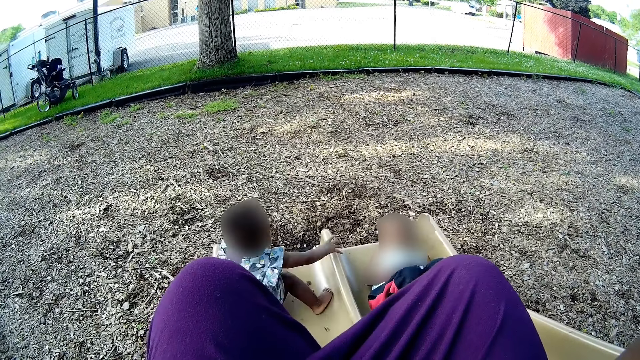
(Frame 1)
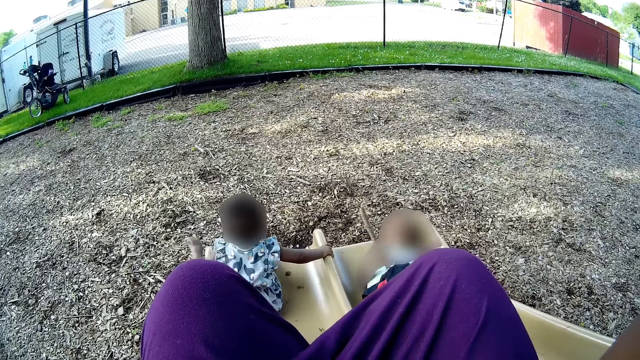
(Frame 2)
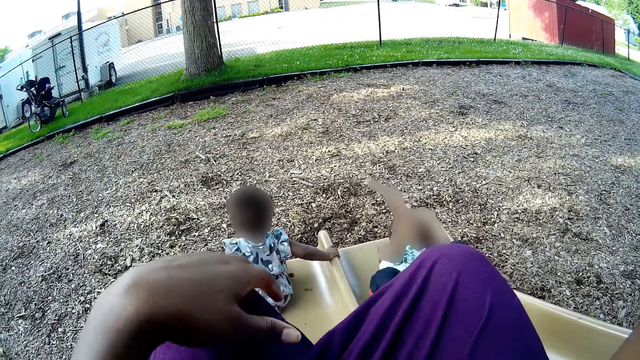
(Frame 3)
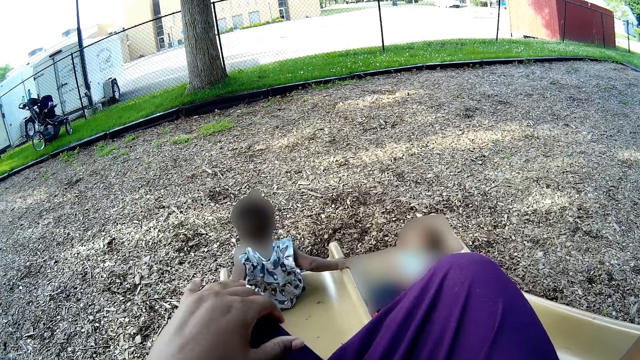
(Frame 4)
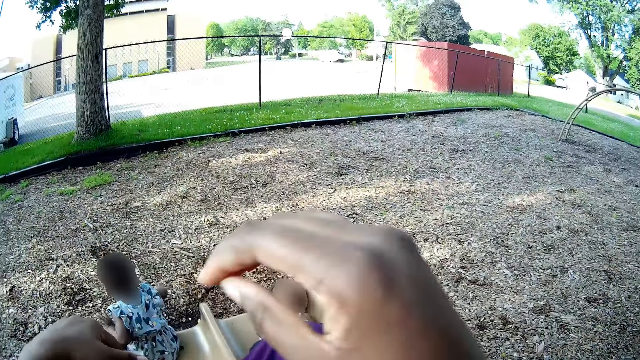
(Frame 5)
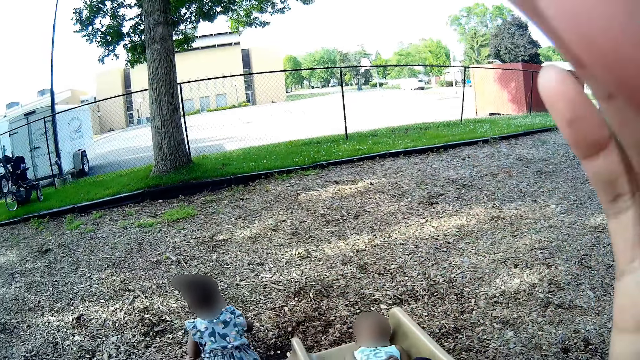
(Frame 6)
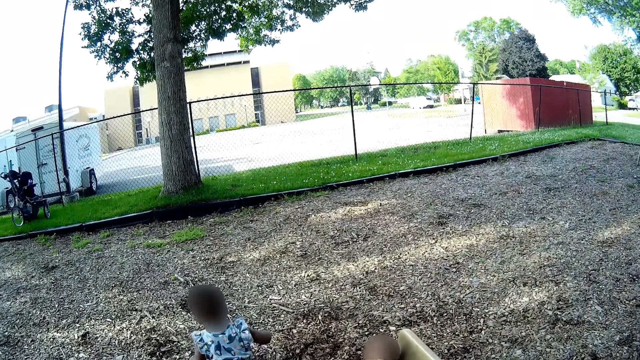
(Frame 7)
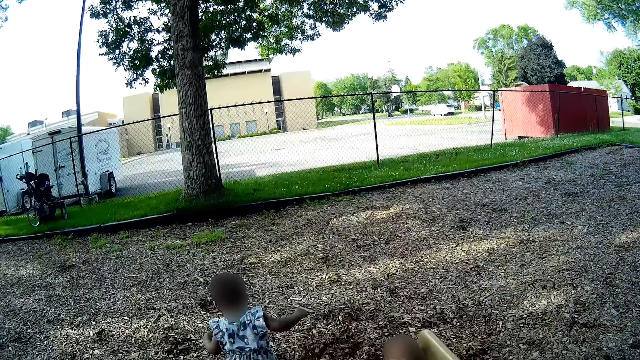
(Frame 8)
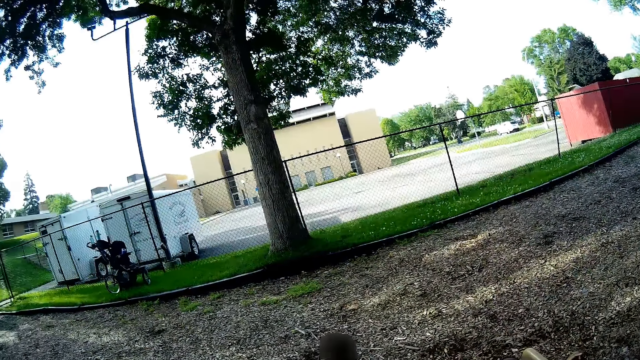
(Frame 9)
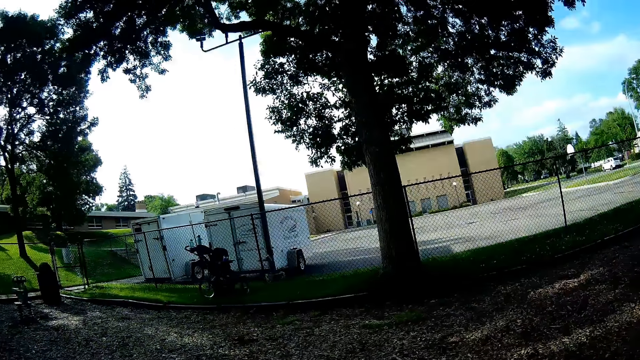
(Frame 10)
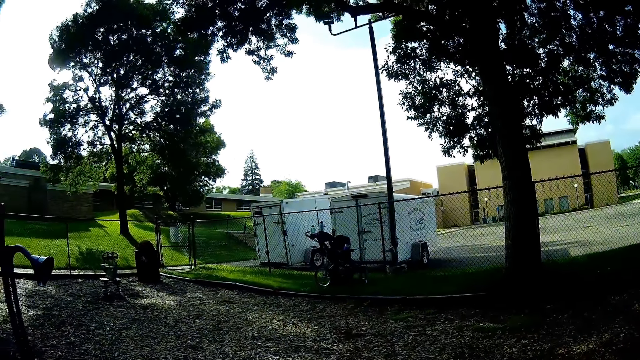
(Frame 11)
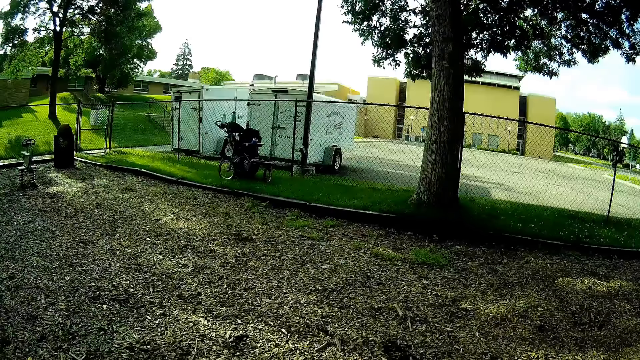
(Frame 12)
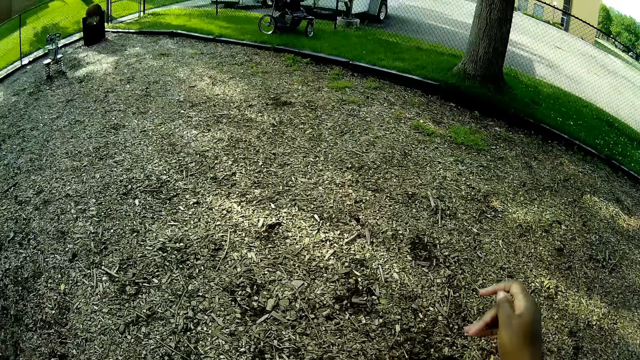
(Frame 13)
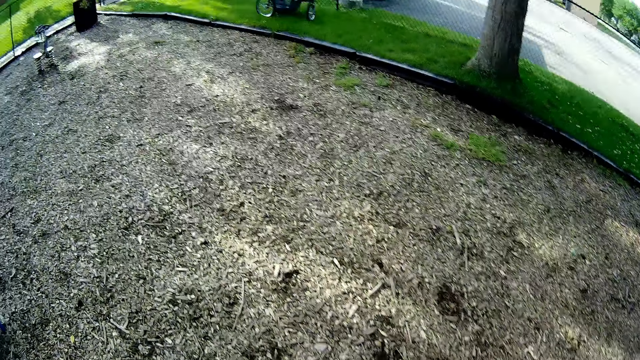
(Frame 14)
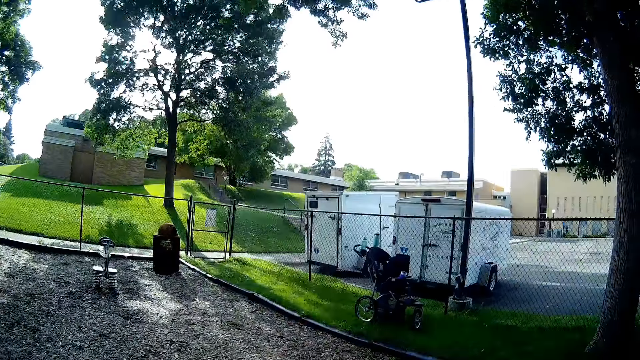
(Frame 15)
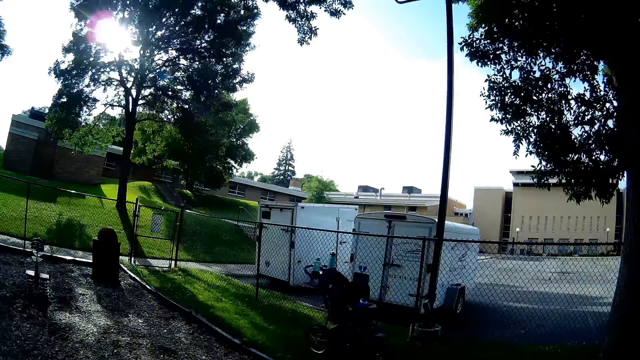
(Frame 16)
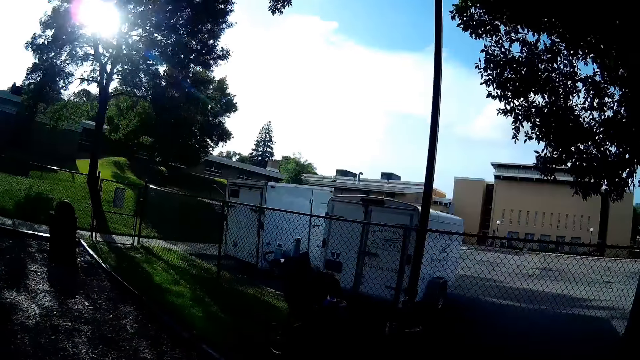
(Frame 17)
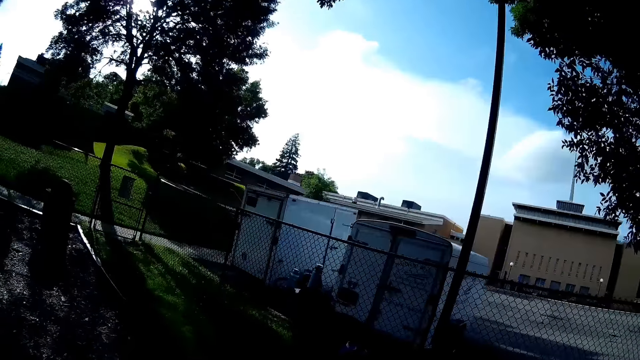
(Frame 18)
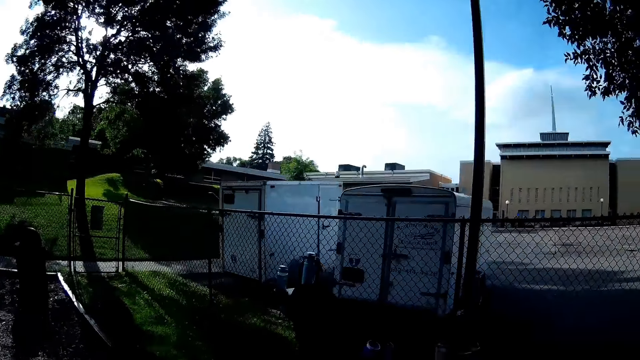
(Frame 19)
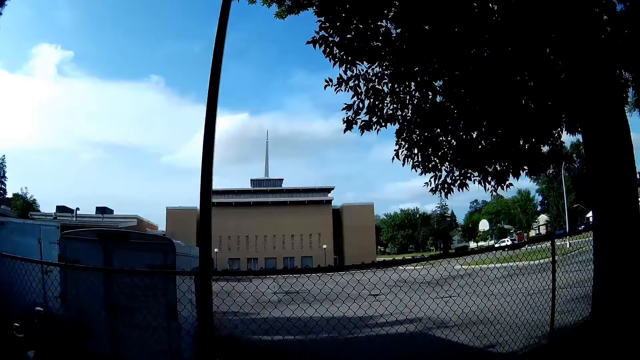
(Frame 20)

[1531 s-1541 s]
The child throws a stick at the camera wearer. The camera wearer walks towards the baby trolley. They move around the field.

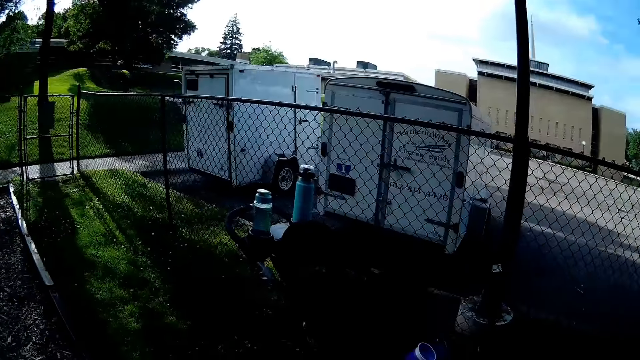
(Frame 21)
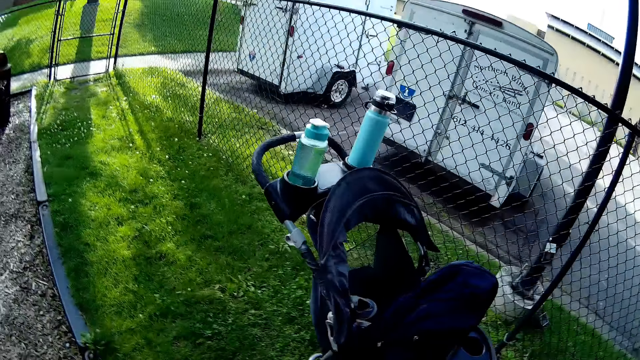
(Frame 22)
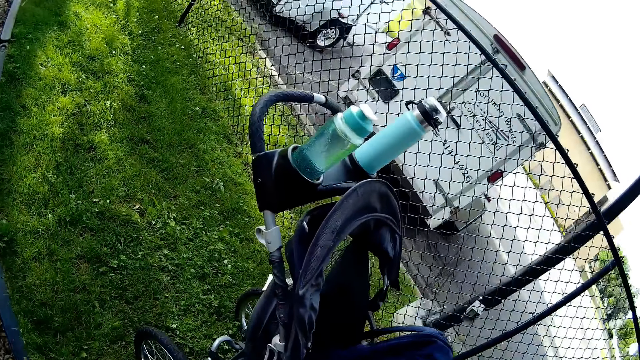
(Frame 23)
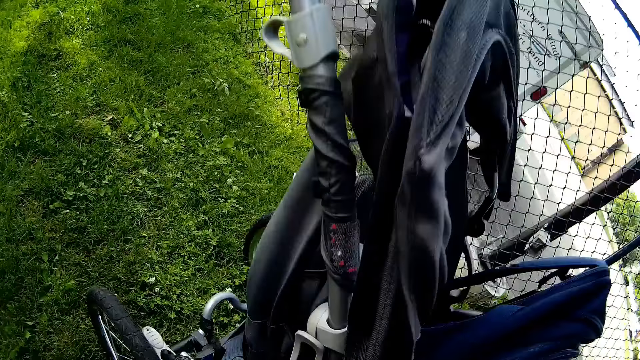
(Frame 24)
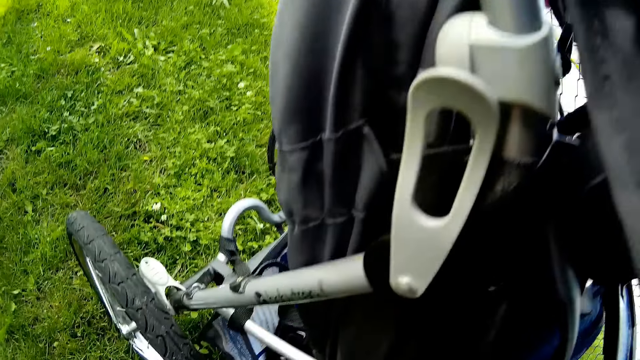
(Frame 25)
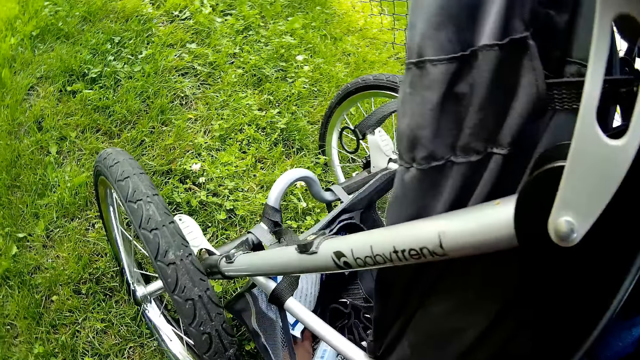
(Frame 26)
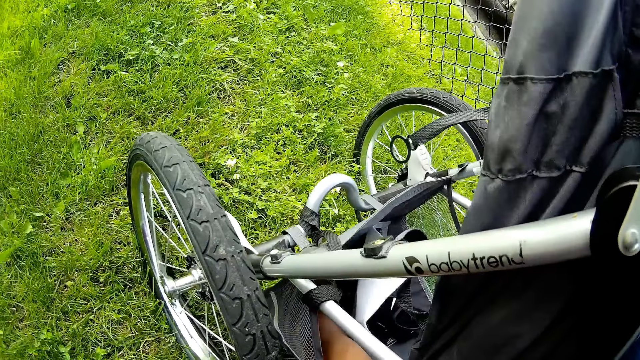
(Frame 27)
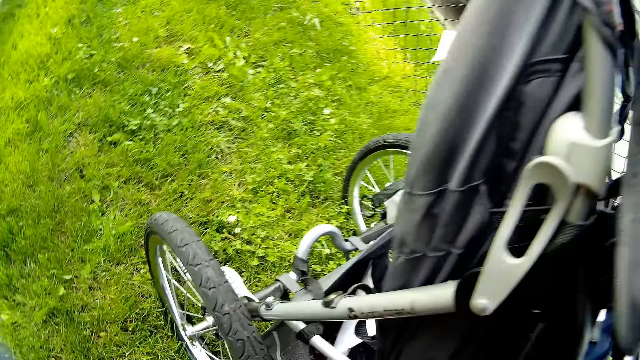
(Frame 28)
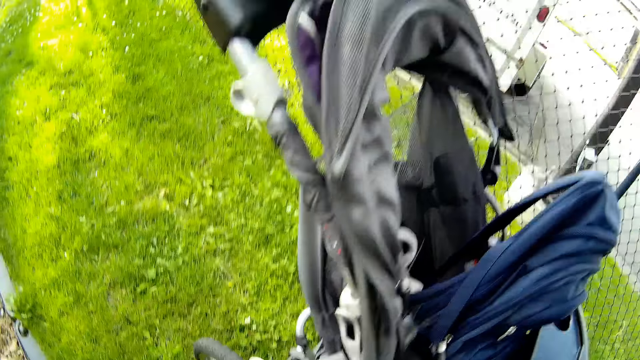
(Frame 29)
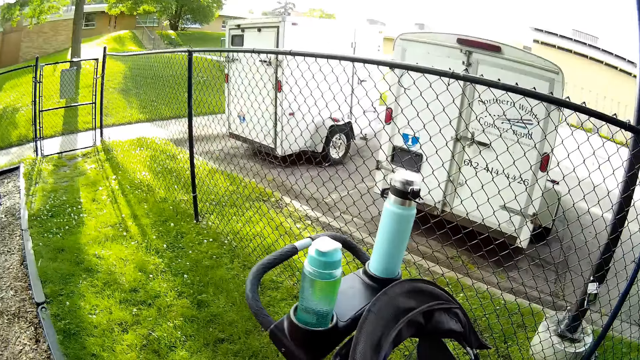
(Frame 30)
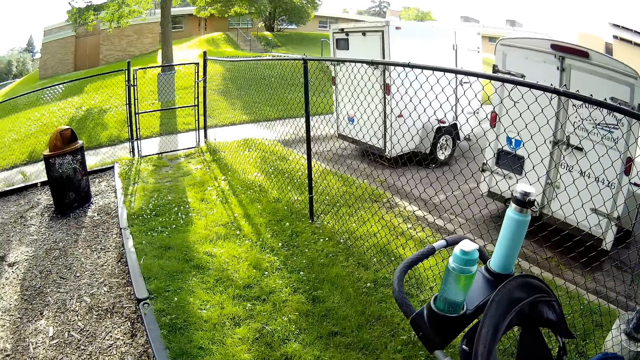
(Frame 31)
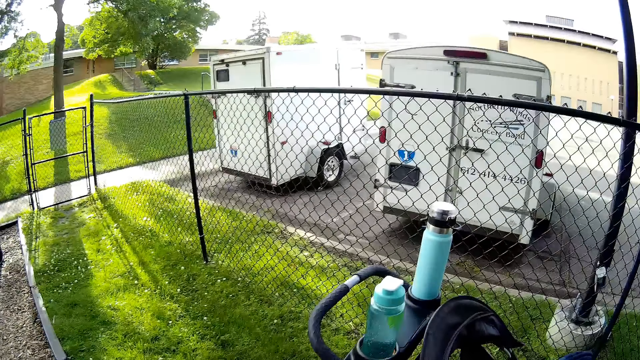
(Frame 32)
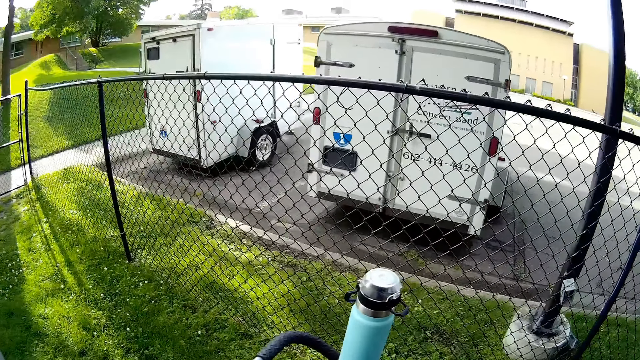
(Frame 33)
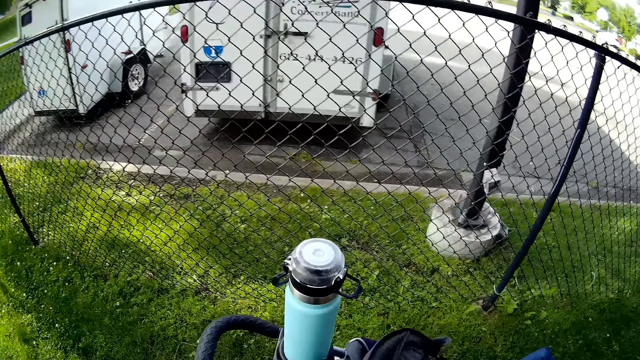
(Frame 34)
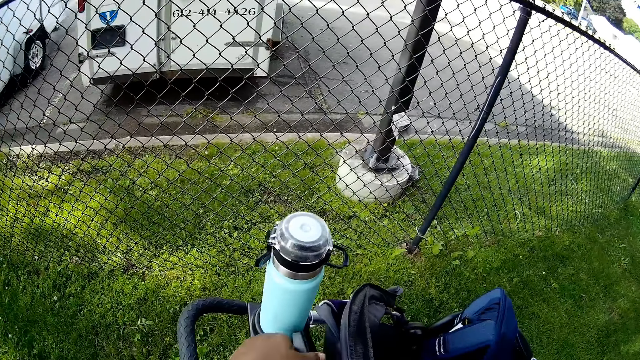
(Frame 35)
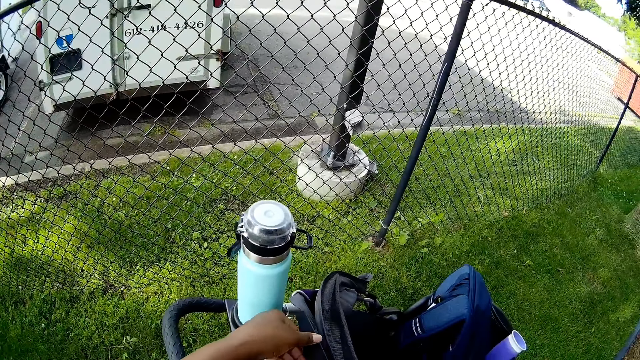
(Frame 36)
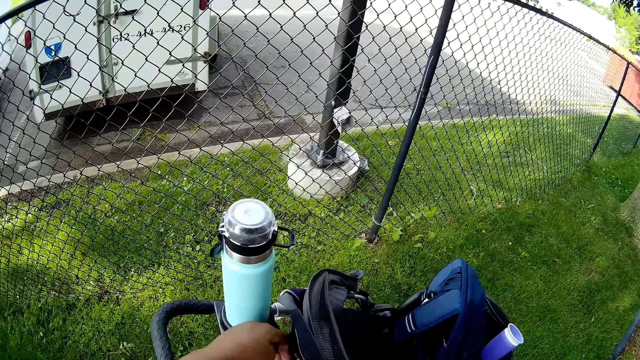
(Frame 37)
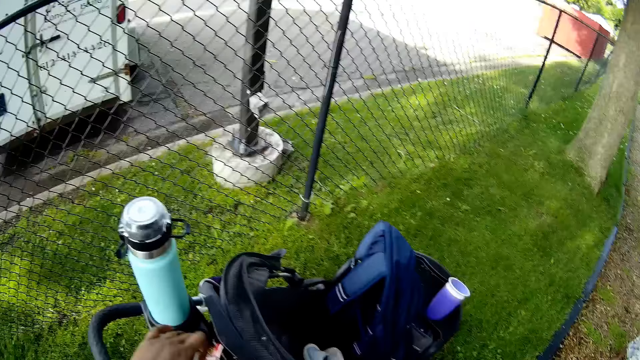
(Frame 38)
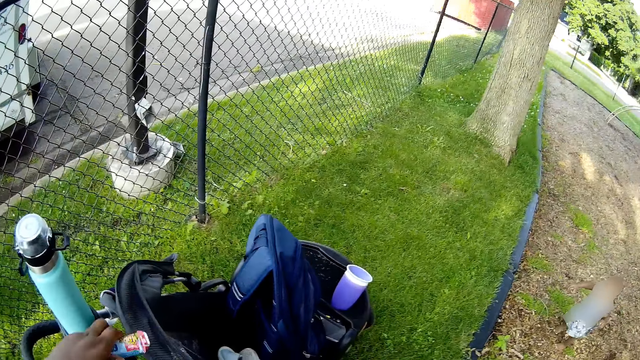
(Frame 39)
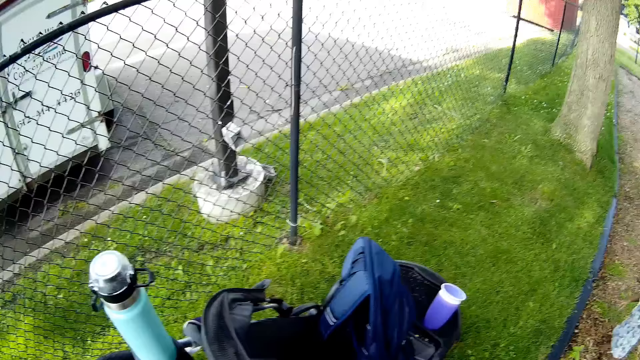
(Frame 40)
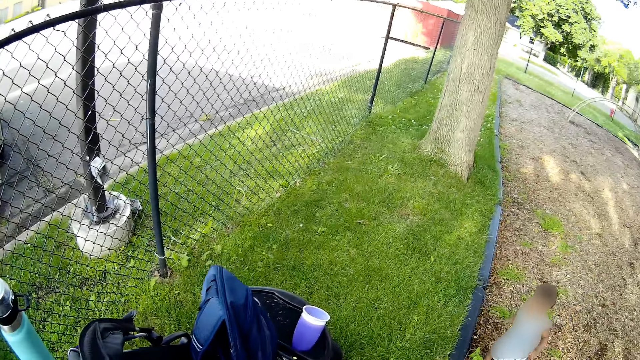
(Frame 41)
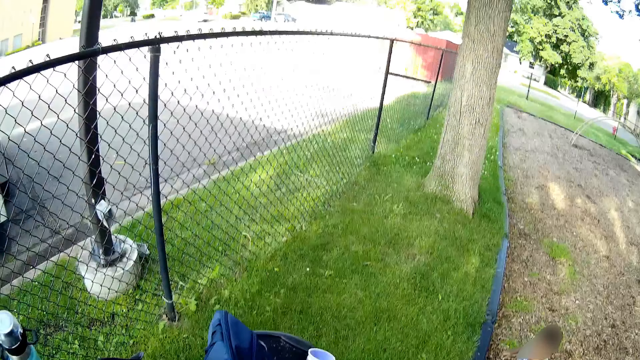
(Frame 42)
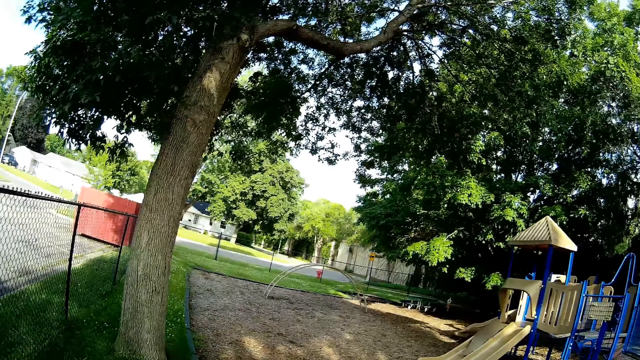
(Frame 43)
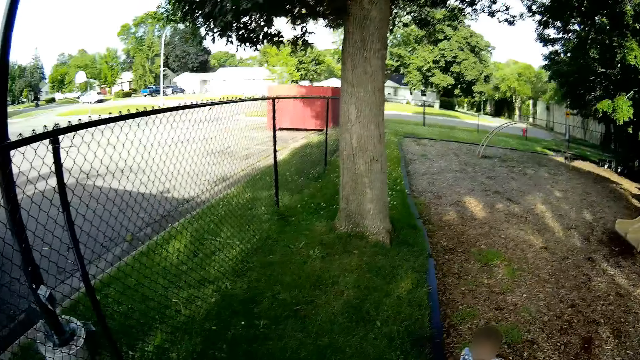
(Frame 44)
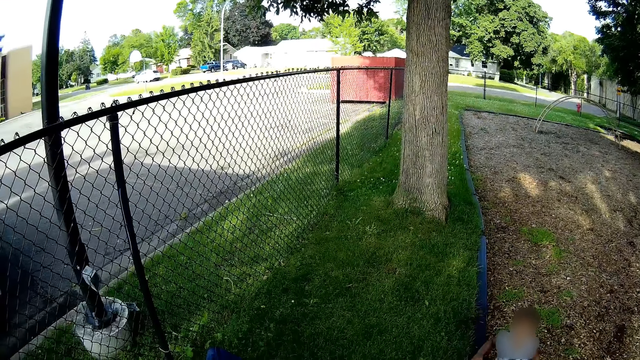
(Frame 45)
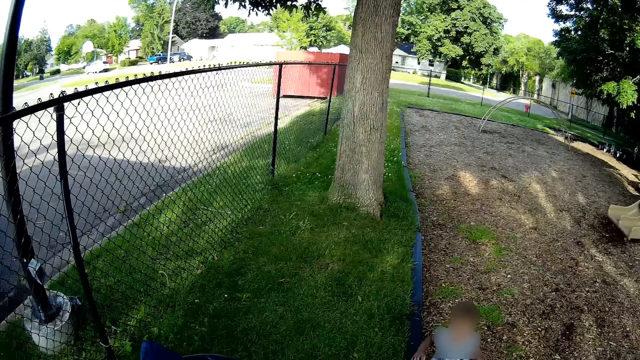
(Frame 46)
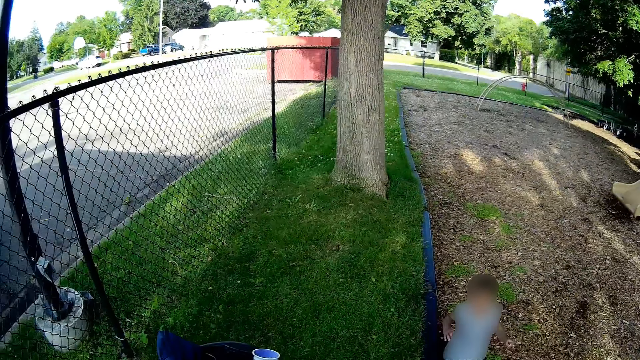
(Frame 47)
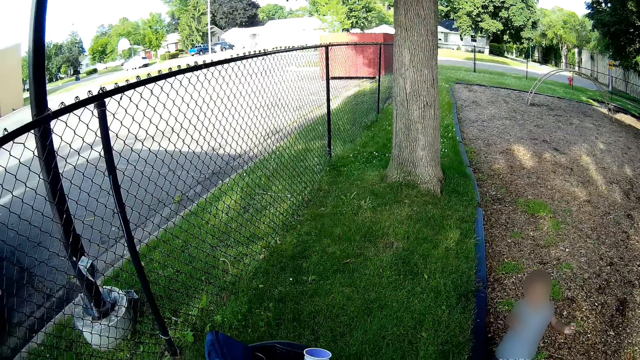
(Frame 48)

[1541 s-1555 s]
The camera wearer talks with a lady. She places her right hand under the baby trolley. She opens a pouch at the top of the baby trolley. She picks a snack from the pouch of the baby trolley with her left hand. She places something in the baby walker. She interacts with the child and another child. She talks with the lady.
